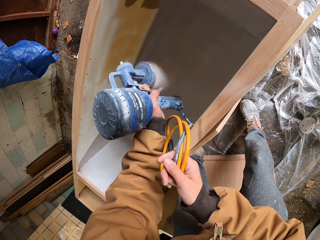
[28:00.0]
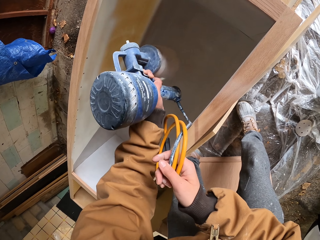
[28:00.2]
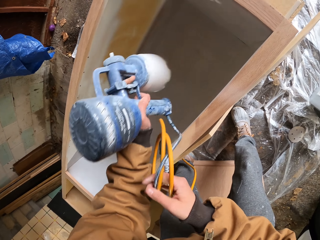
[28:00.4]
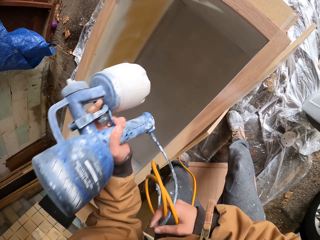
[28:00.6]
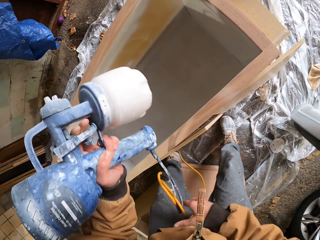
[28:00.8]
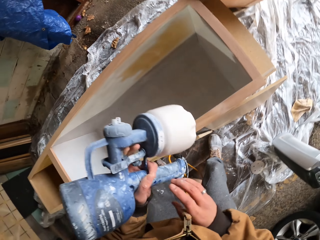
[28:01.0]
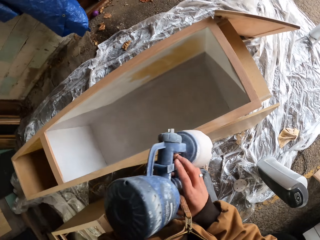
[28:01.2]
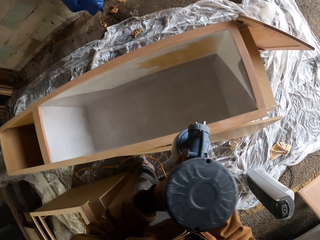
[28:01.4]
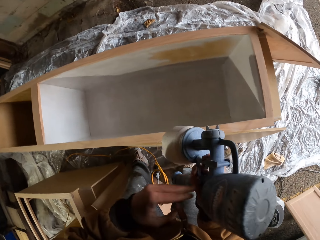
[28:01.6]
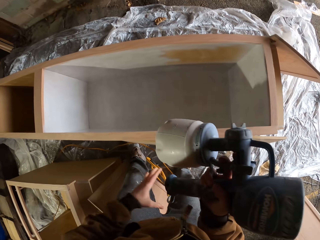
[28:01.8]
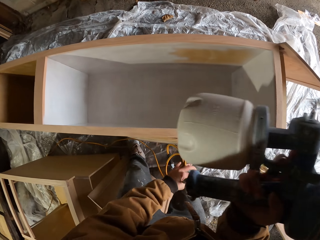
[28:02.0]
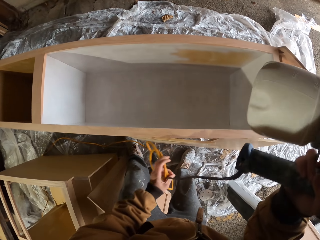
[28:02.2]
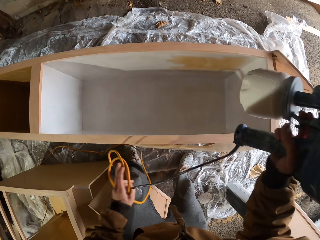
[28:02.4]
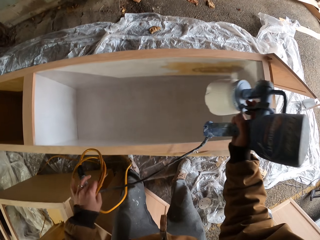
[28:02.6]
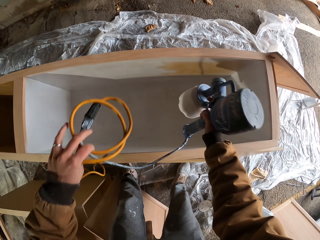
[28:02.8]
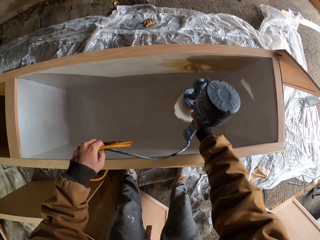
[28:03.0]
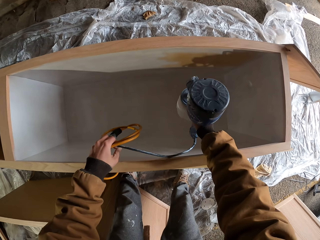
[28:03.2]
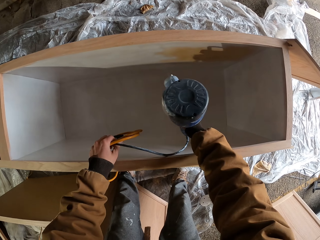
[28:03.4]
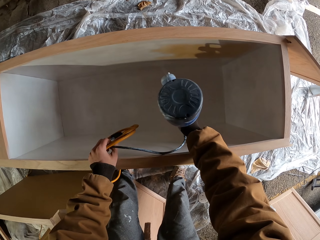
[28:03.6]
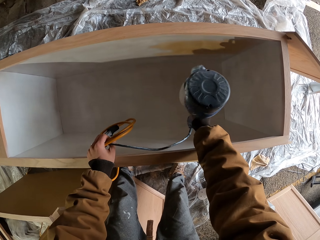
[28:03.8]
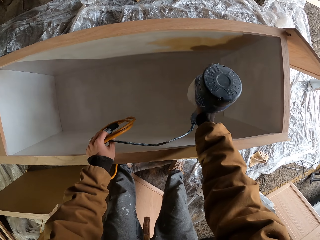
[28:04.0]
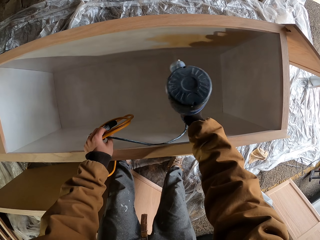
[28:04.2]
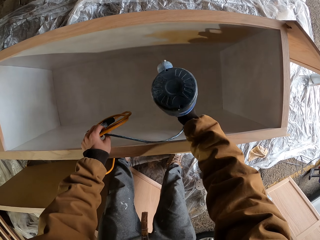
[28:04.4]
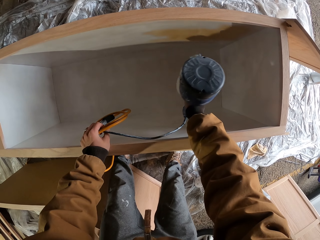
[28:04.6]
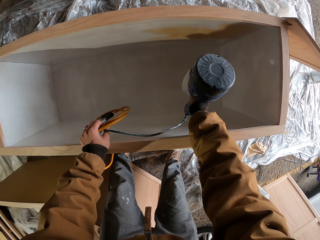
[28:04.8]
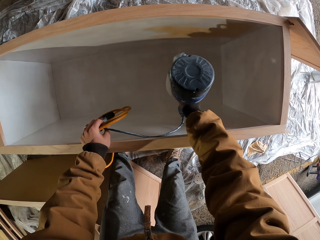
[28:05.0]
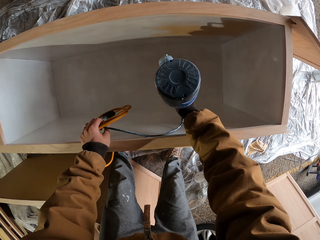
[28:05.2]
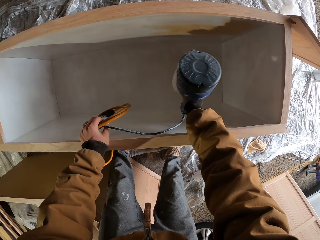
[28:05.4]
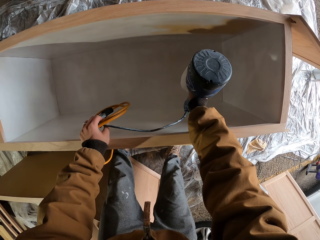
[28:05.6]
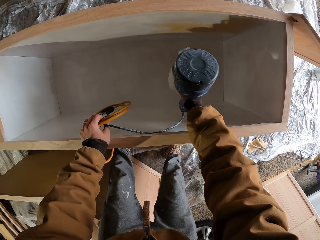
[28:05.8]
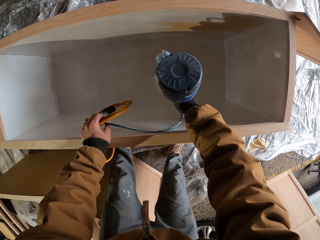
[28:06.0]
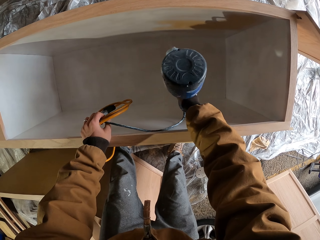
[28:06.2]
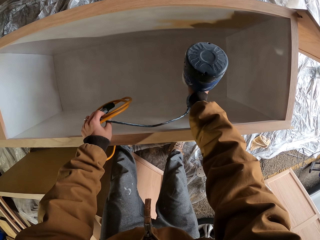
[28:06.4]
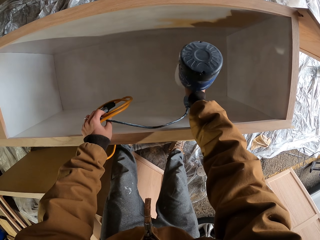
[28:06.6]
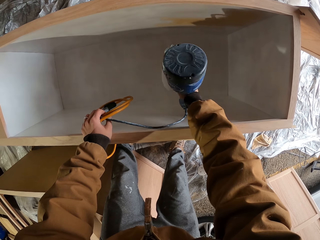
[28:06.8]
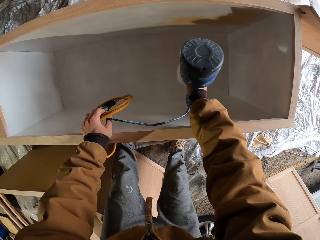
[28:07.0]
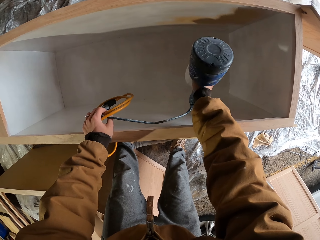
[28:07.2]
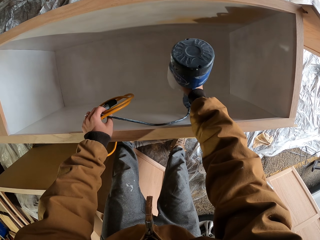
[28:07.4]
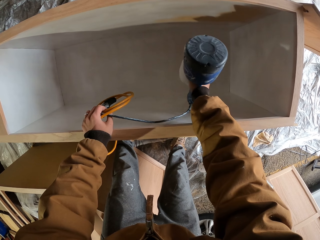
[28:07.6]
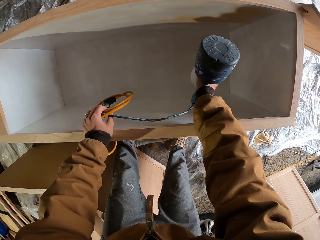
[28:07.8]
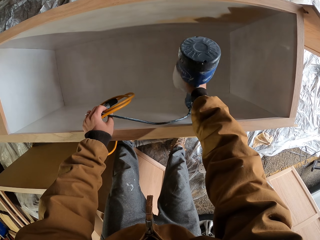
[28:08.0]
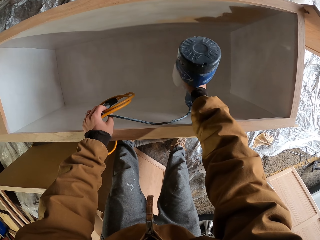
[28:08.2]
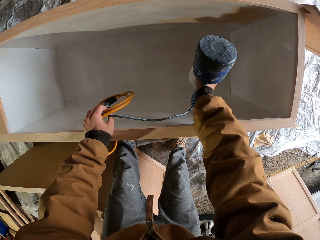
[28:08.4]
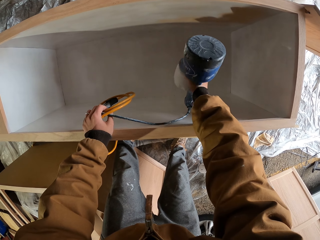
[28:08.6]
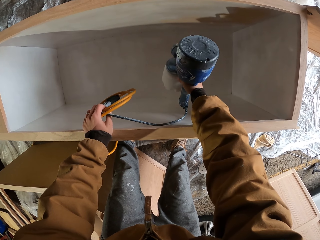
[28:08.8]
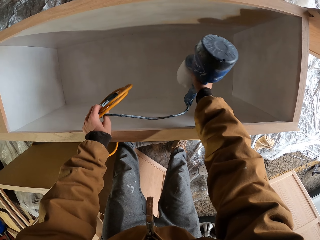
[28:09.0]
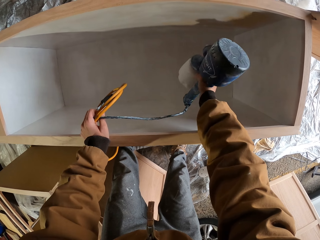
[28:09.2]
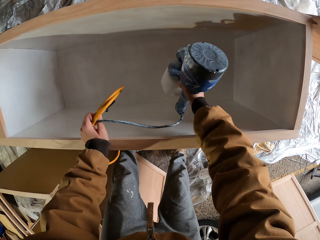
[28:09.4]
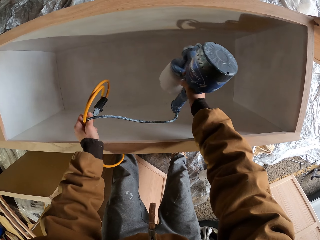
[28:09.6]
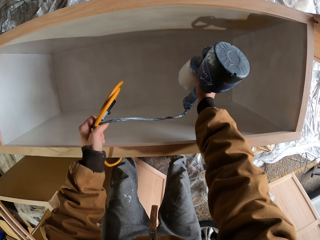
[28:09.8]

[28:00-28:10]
The camera wearer lifts the spray gun from the cabinet. They hand the spray gun to the right hand. They adjust the spray gun cable with the left hand. They hold the spray gun cable with the left hand. They spray paint inside the cabinet with the spray gun.

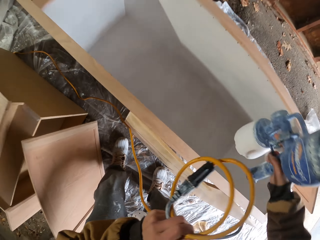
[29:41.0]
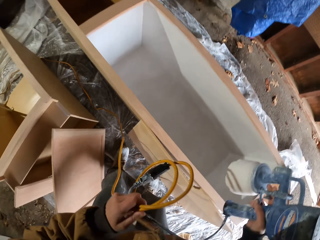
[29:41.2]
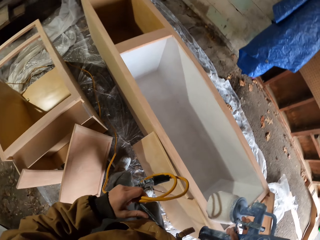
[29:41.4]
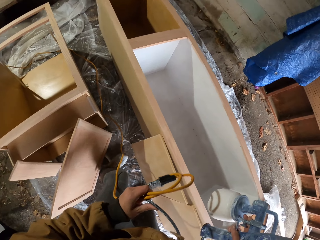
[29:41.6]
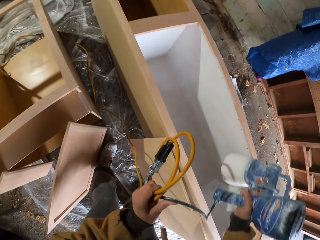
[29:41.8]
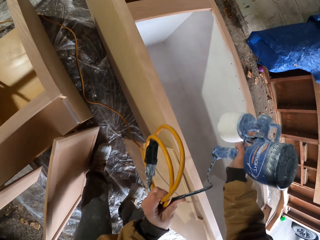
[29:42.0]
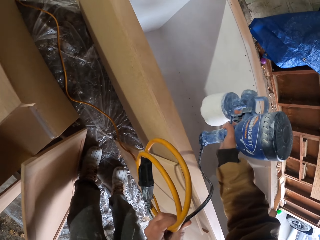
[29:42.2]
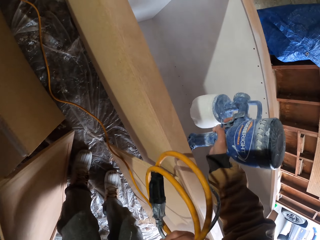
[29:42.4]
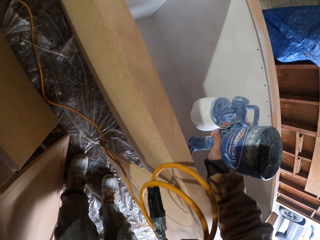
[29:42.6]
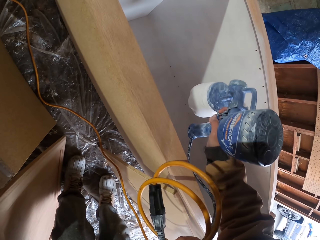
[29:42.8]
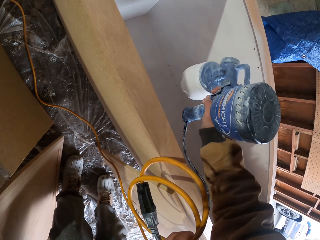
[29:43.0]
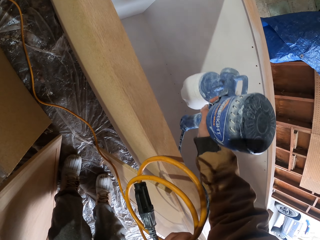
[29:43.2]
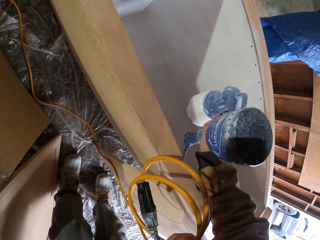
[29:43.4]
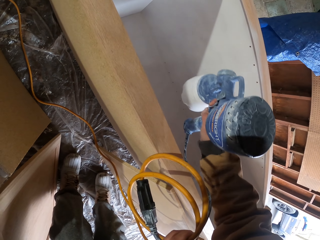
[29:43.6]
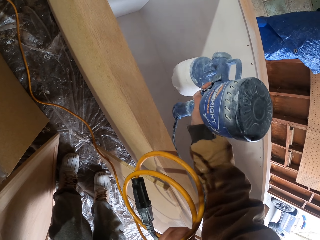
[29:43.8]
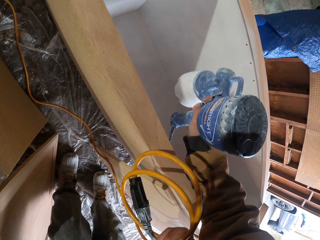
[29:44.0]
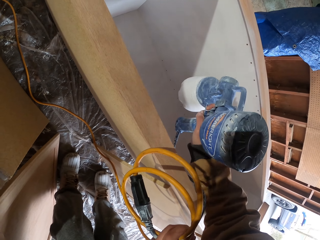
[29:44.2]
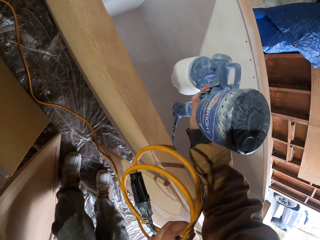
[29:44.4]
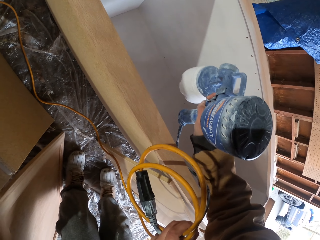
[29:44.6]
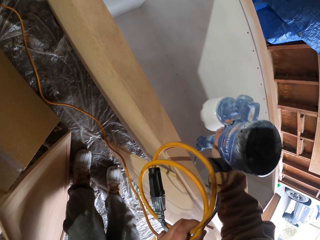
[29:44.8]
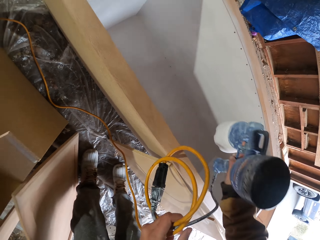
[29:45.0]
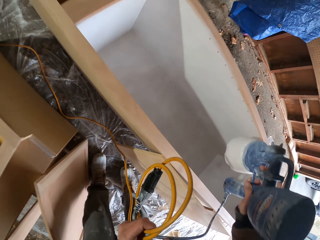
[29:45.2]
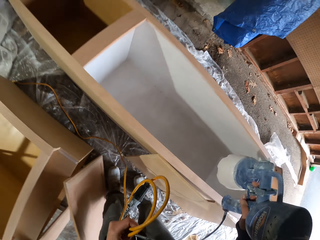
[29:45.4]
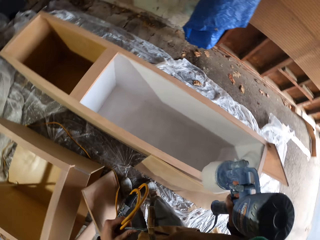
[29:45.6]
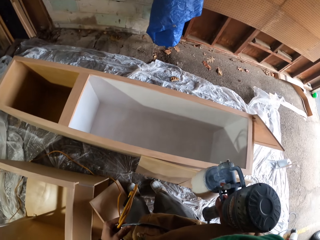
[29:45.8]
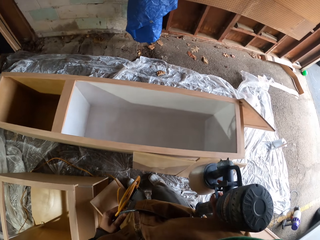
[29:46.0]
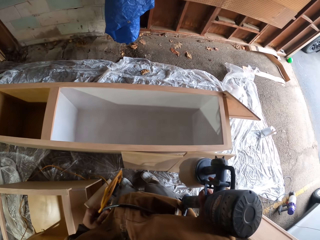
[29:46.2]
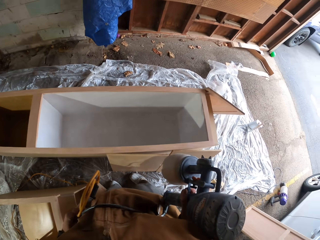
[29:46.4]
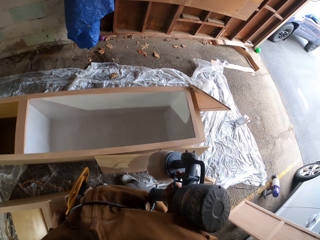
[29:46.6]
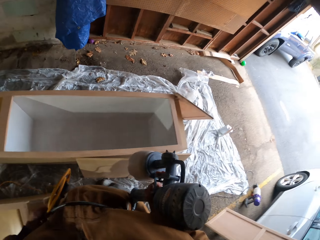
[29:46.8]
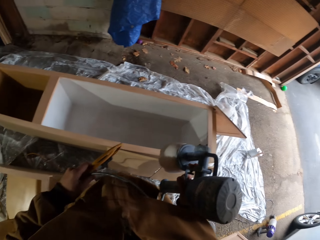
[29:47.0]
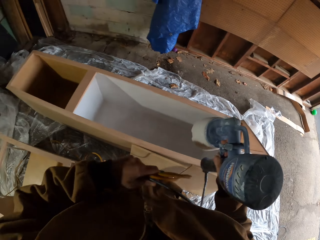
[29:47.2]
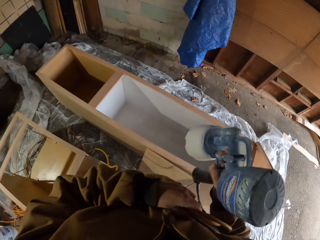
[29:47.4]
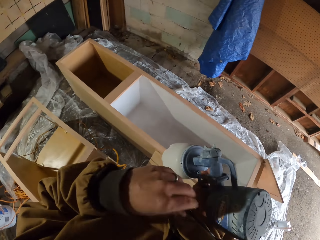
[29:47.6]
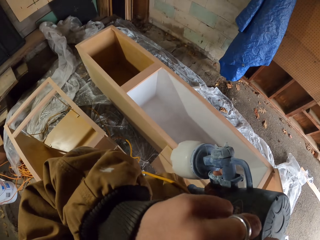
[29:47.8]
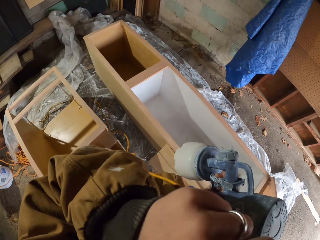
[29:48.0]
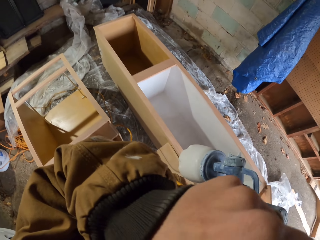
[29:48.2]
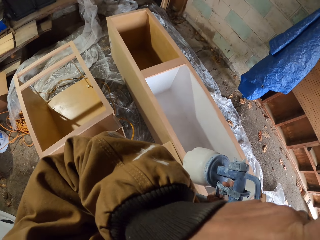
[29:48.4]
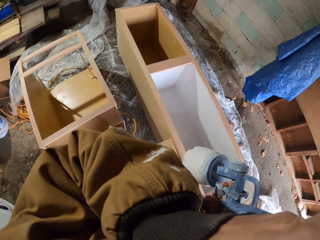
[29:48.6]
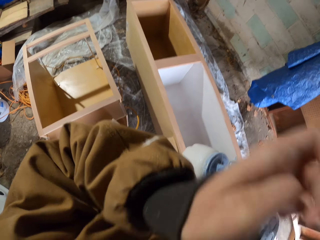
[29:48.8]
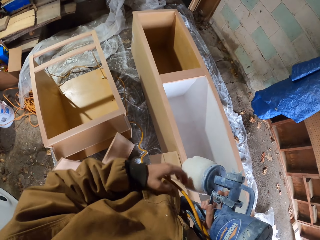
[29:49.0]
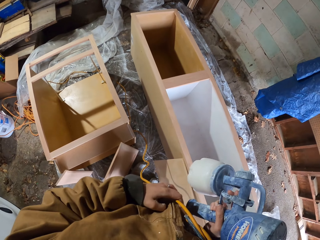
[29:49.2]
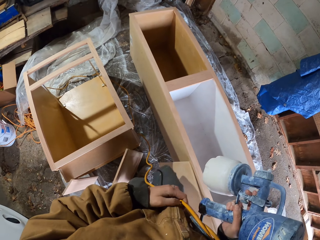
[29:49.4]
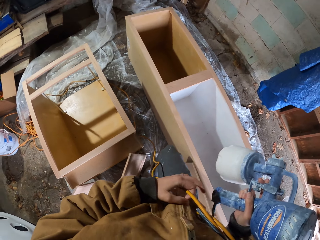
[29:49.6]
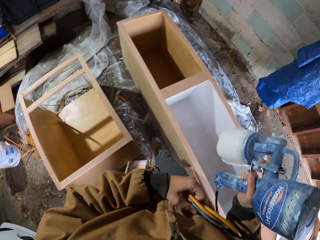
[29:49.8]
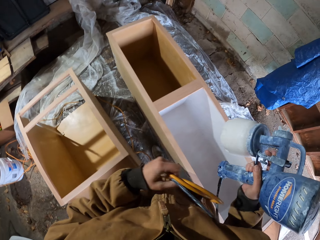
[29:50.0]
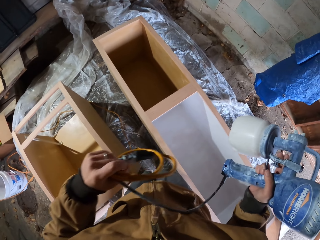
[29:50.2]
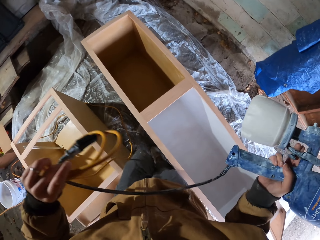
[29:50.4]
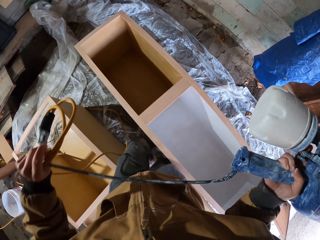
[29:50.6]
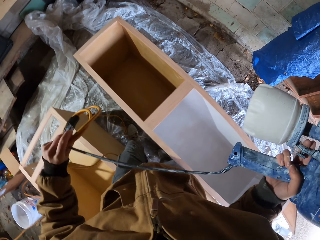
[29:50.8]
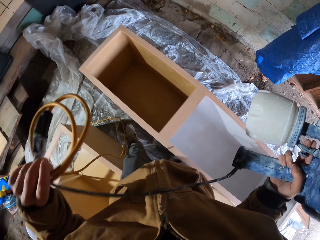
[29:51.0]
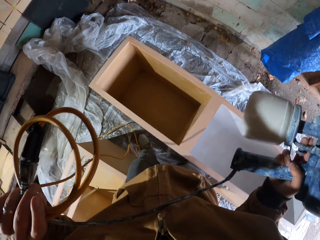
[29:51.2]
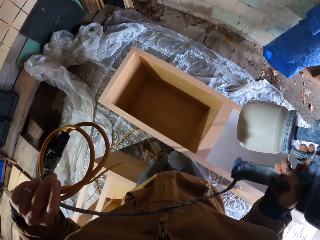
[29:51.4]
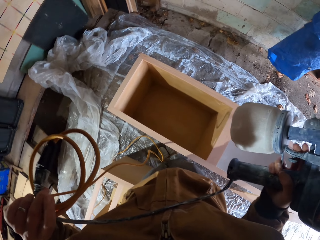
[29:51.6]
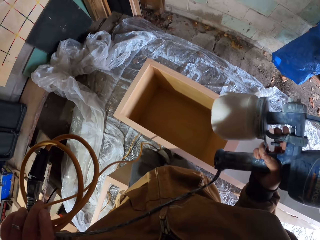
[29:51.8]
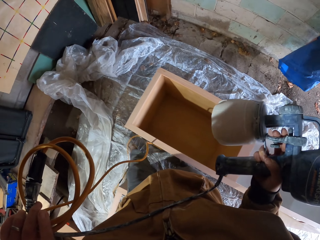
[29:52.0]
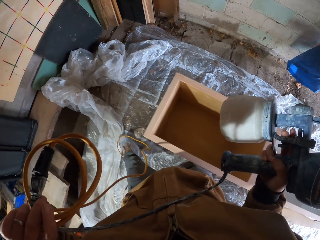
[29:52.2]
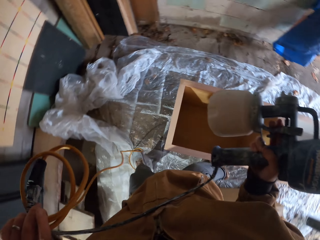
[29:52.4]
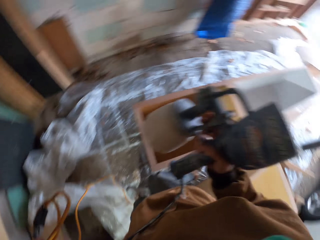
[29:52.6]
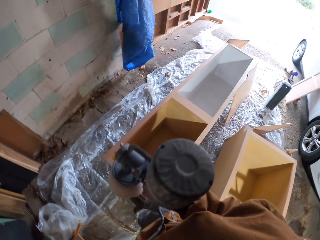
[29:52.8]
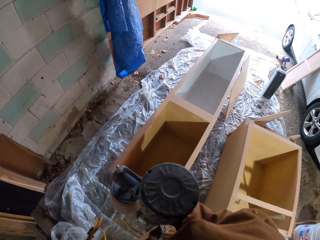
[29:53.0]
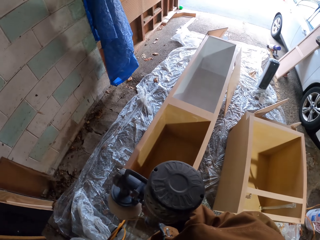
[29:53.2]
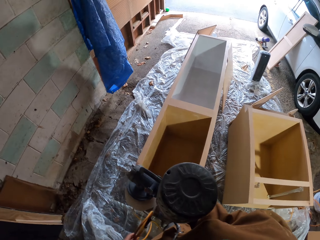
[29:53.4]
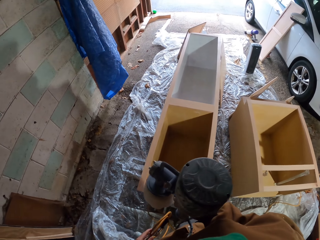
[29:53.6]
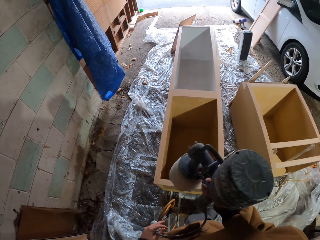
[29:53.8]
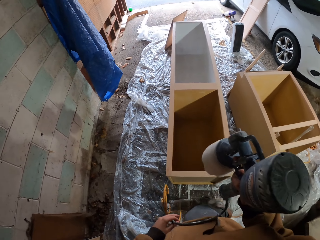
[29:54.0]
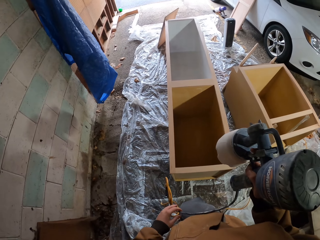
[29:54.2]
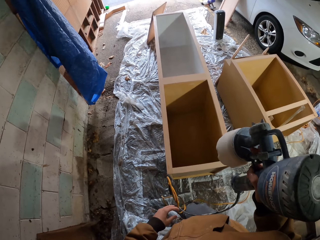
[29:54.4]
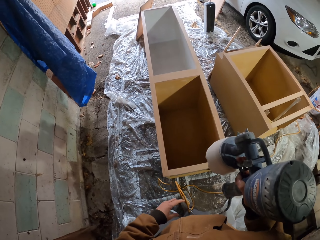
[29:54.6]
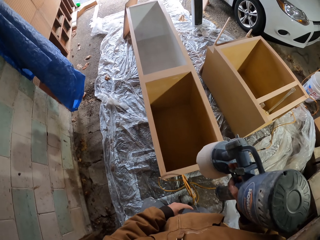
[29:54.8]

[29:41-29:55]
The camera wearer moves along the cabinet. He sprays inside the cabinet with the spray gun. He lifts the spray gun from the cabinet. He holds his nose. He stands upright in the room. He lifts his hand to something. He holds the spray gun cable. He walks around the workshop. He moves around the cabinet.
